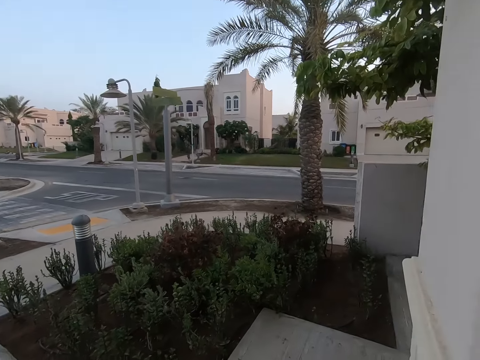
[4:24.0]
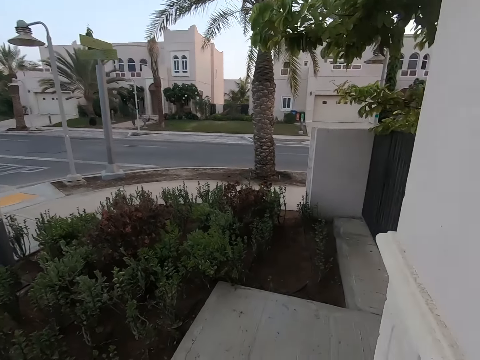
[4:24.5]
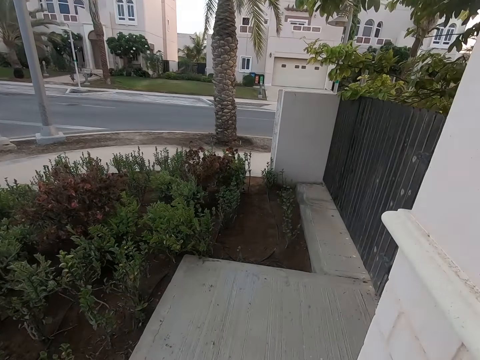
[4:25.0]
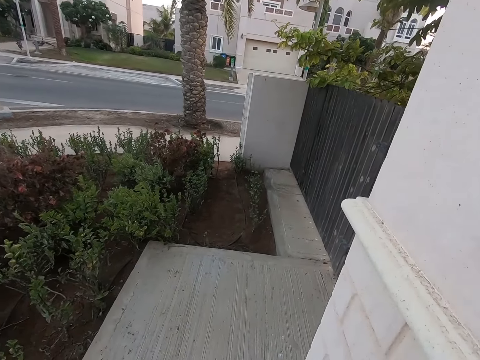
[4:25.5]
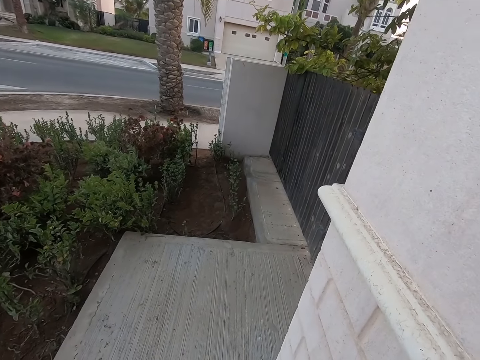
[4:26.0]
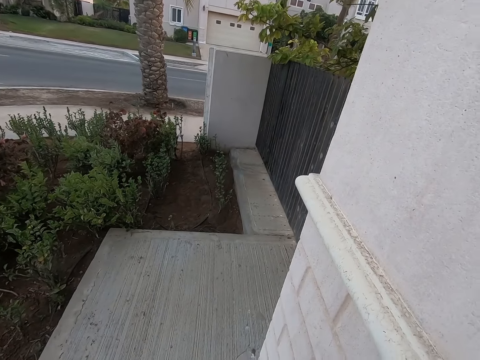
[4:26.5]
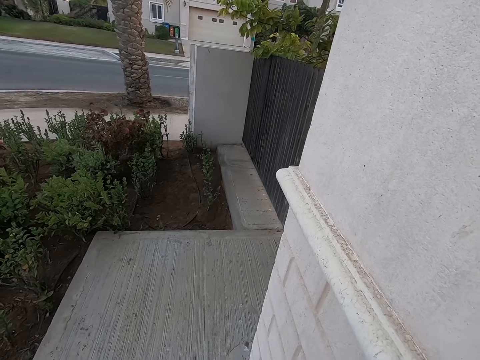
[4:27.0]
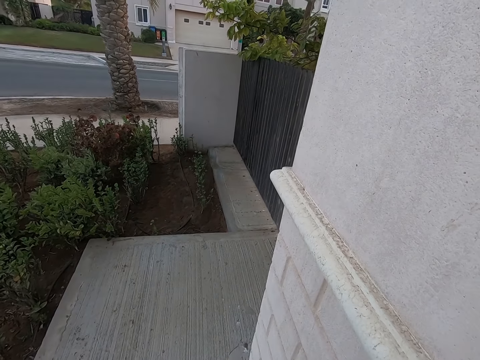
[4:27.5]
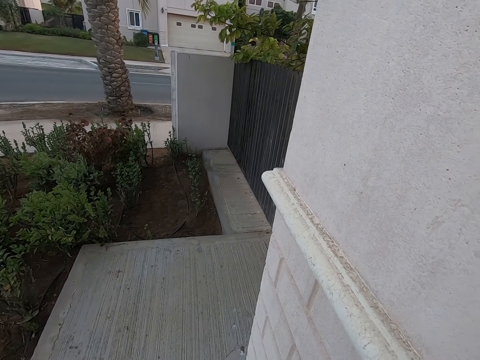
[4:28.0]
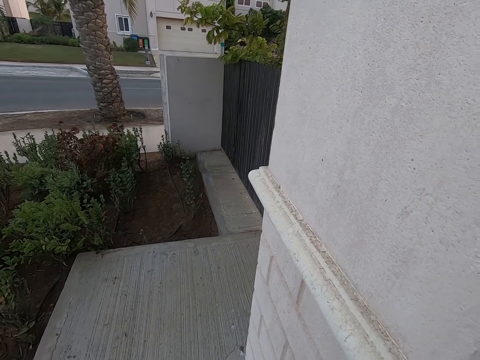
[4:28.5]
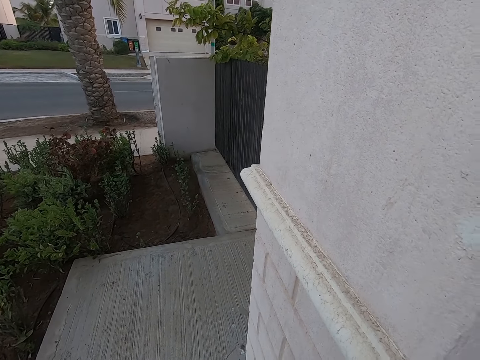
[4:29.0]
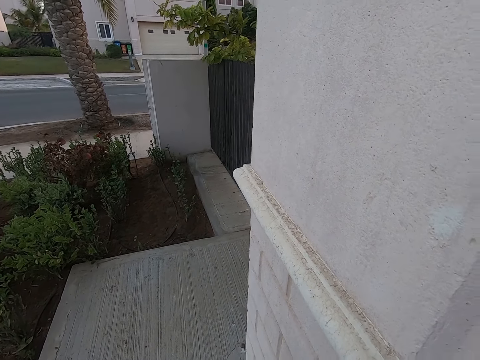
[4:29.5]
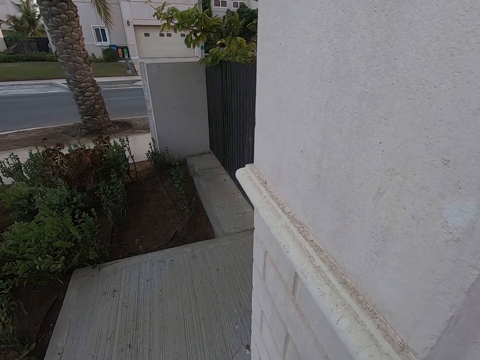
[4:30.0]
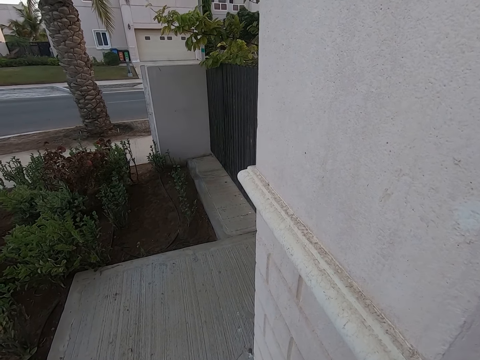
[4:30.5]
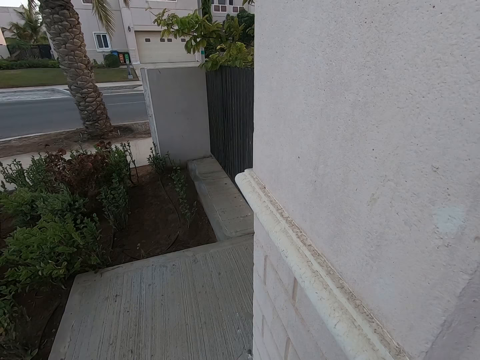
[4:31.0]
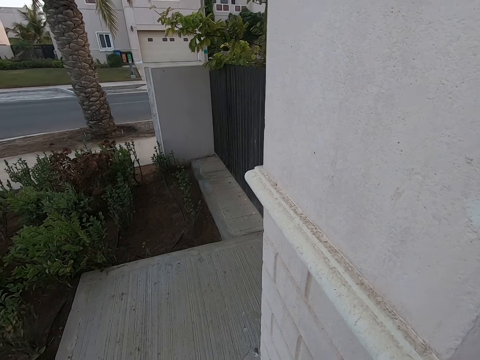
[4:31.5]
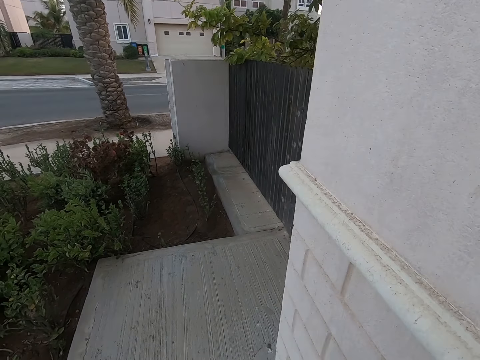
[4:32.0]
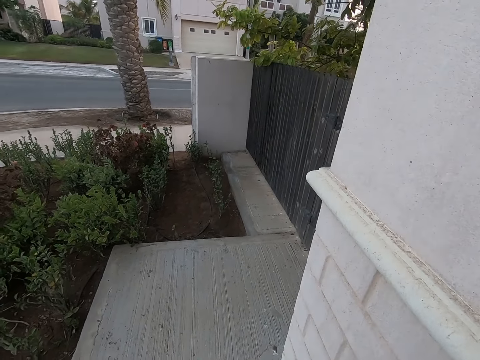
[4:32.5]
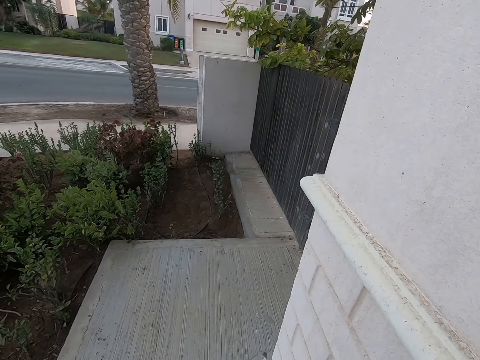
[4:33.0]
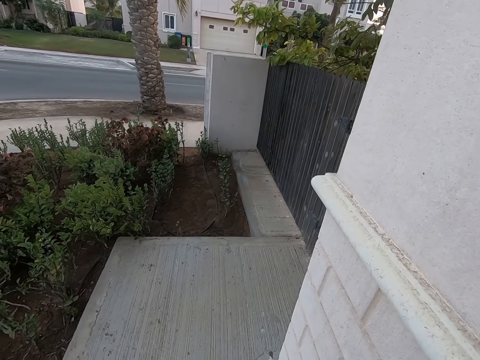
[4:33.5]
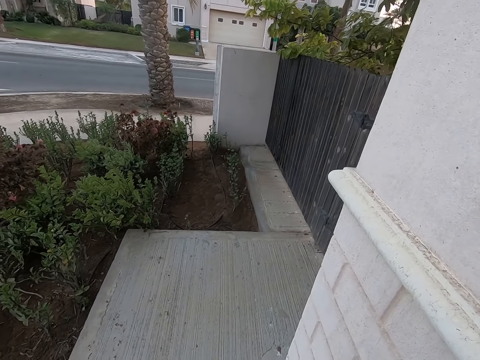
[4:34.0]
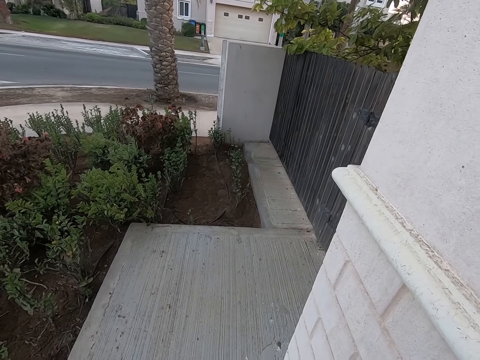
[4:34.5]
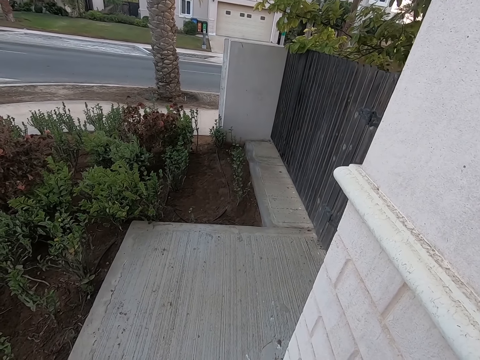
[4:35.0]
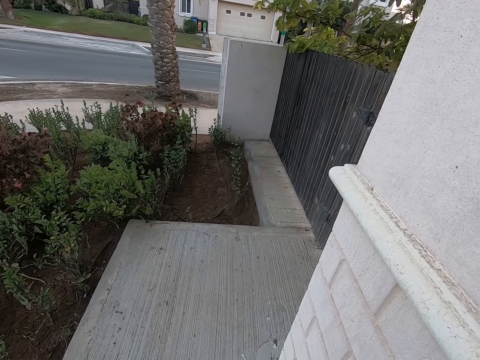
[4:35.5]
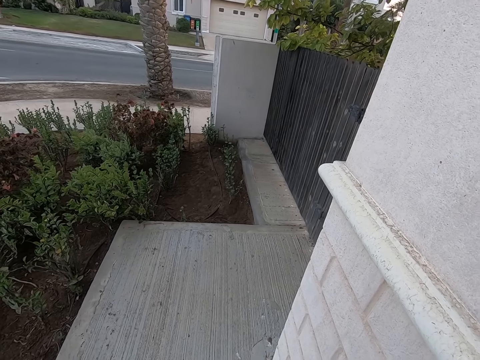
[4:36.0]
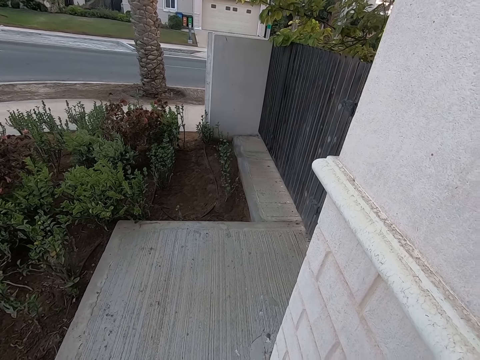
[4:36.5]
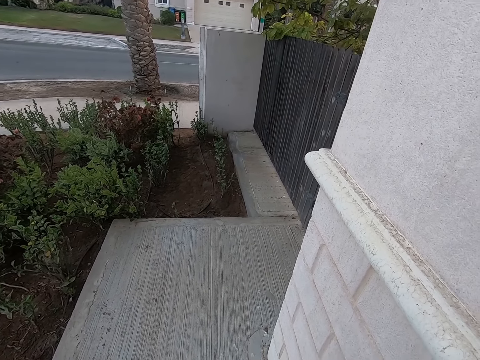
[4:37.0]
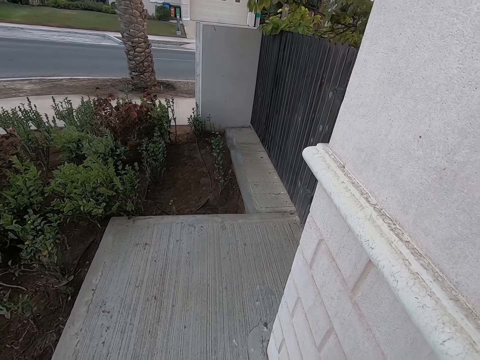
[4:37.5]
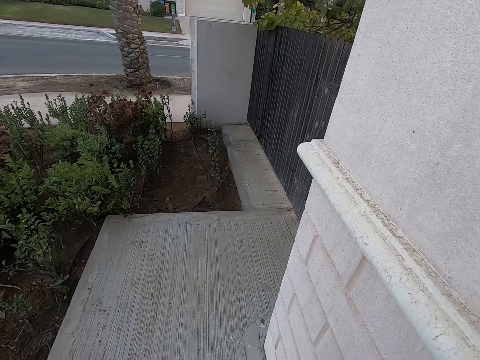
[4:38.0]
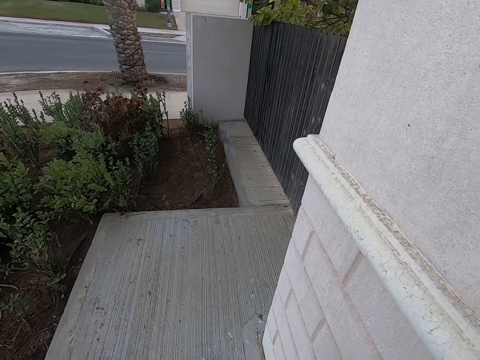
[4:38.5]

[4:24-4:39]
The camera wearer stares around.

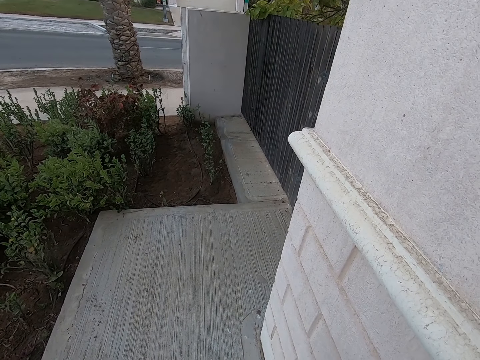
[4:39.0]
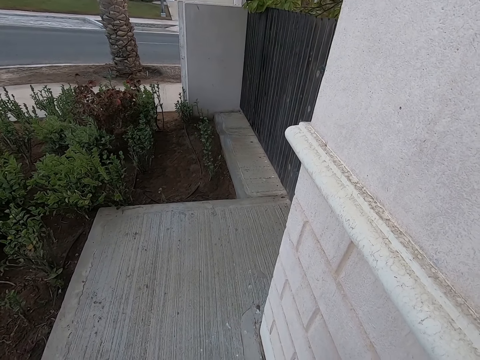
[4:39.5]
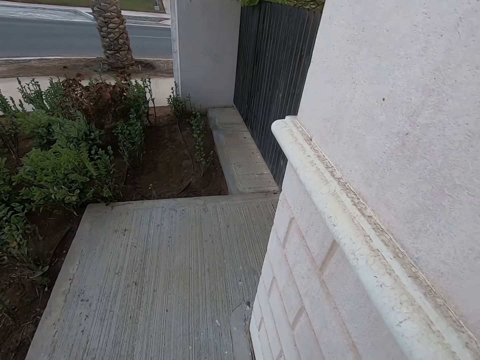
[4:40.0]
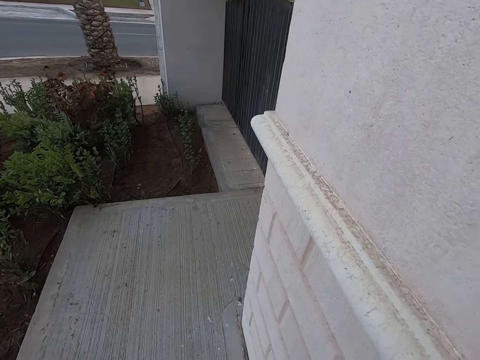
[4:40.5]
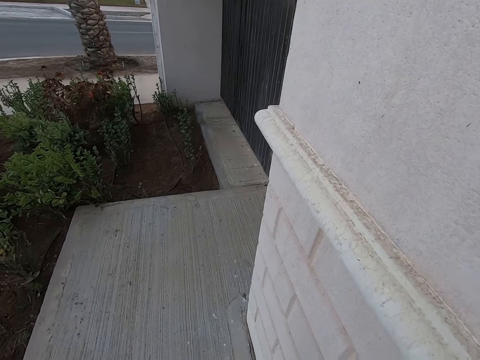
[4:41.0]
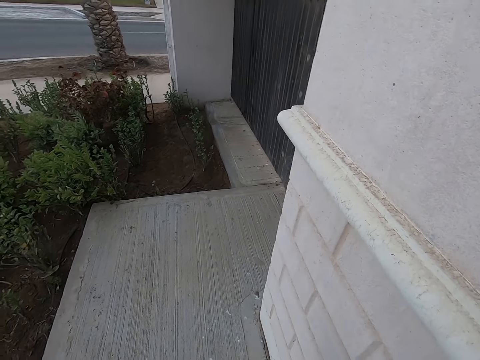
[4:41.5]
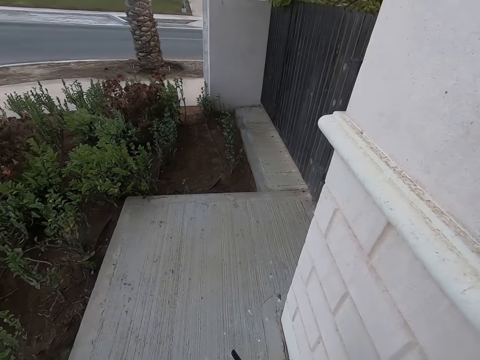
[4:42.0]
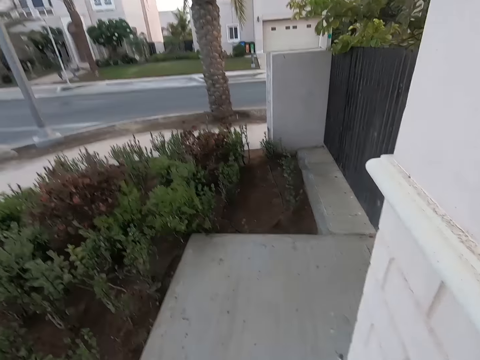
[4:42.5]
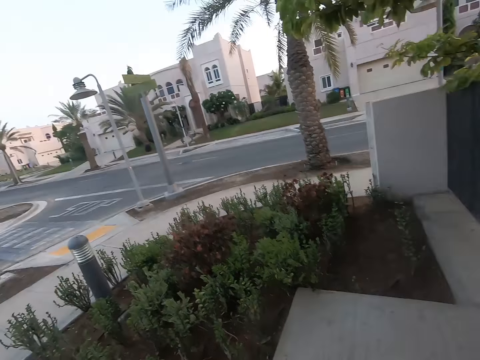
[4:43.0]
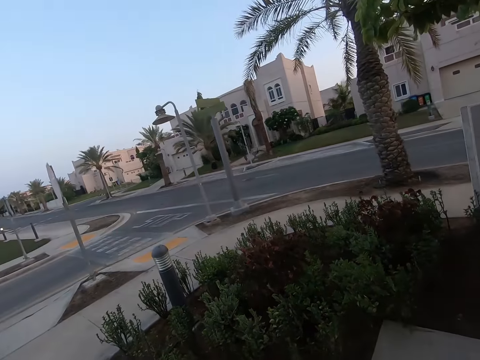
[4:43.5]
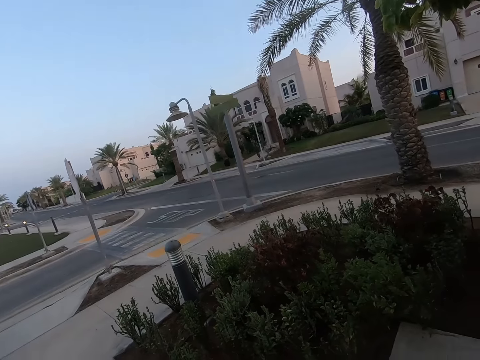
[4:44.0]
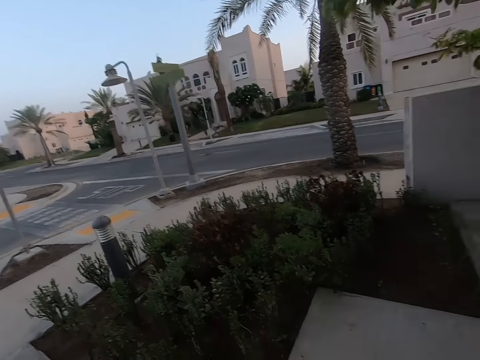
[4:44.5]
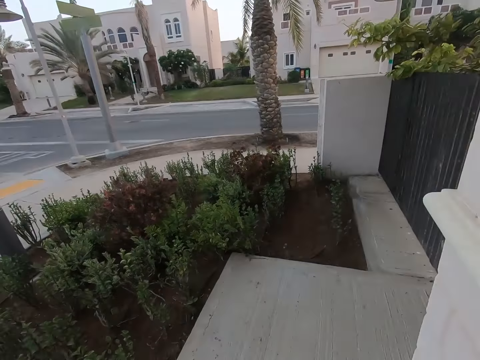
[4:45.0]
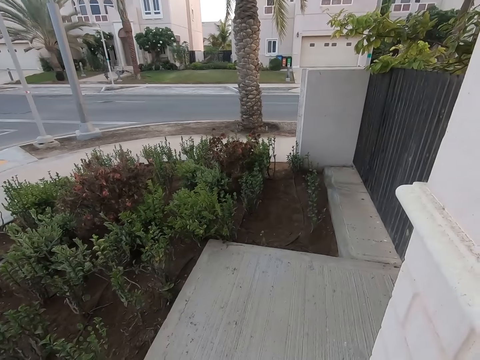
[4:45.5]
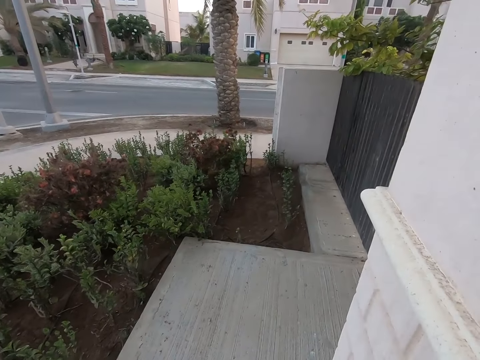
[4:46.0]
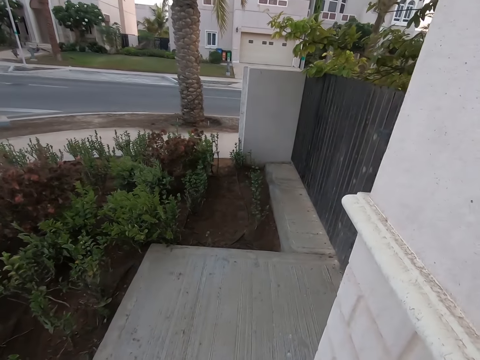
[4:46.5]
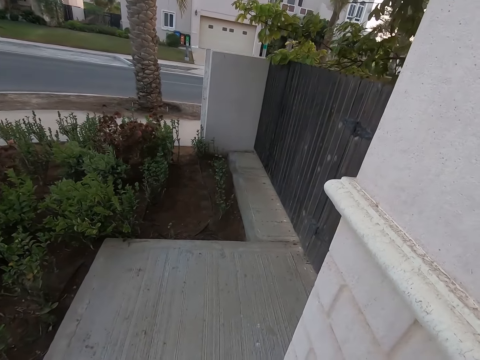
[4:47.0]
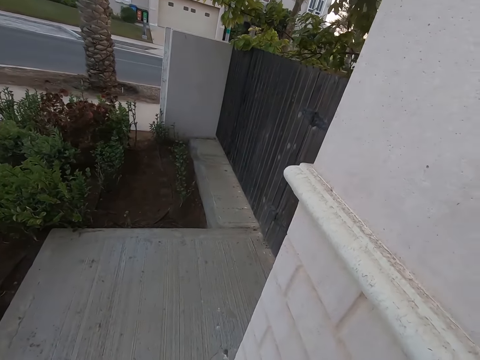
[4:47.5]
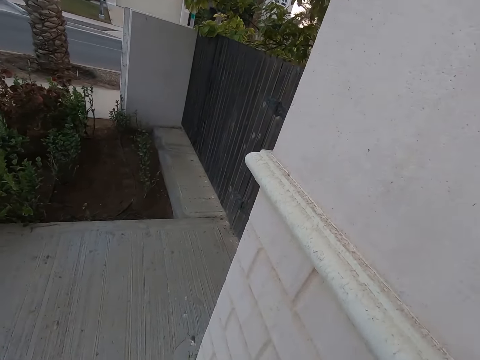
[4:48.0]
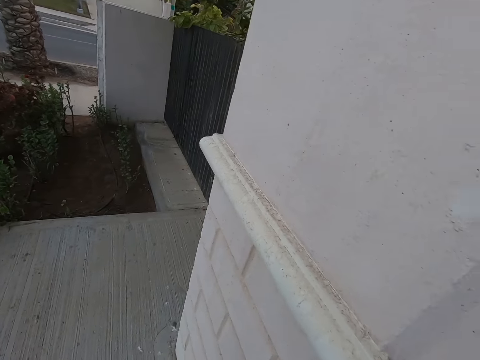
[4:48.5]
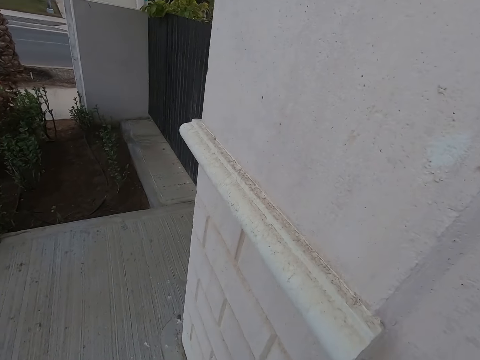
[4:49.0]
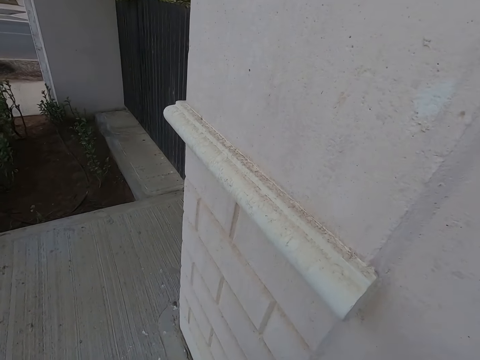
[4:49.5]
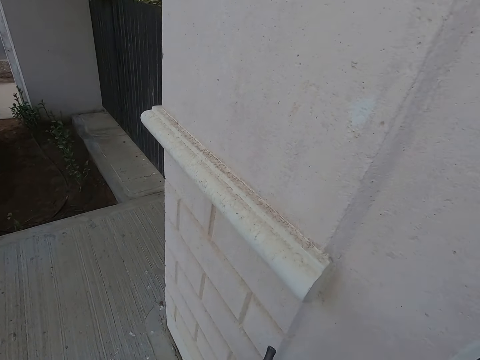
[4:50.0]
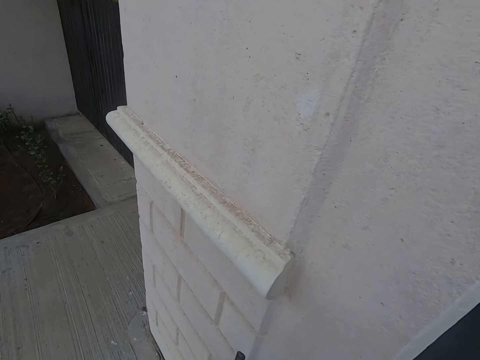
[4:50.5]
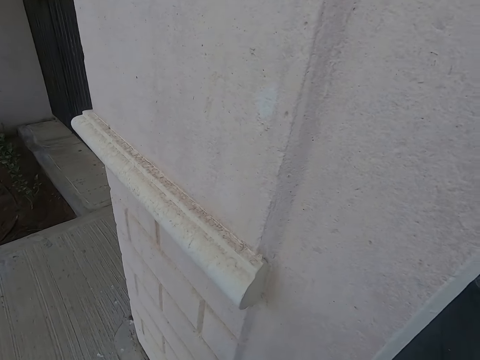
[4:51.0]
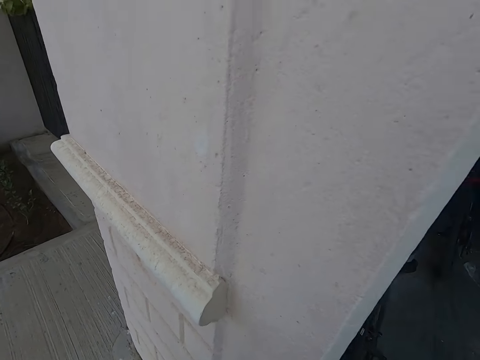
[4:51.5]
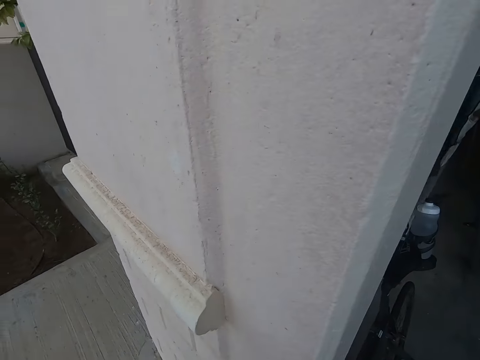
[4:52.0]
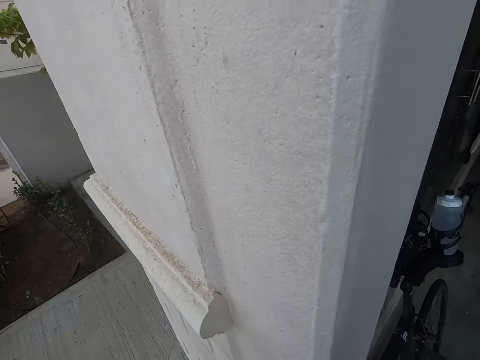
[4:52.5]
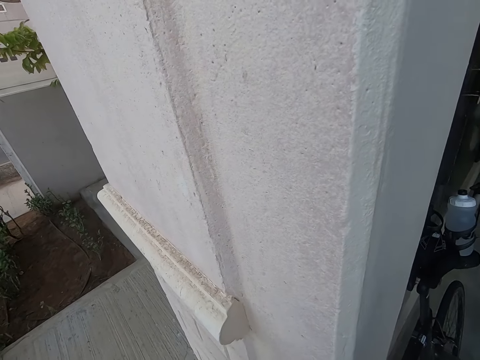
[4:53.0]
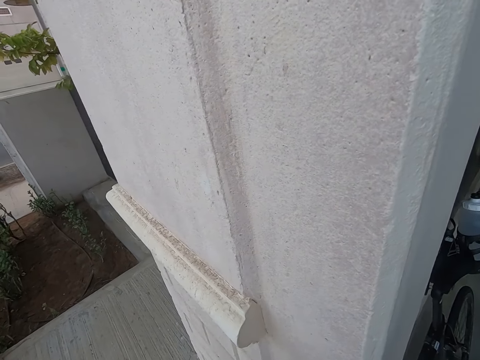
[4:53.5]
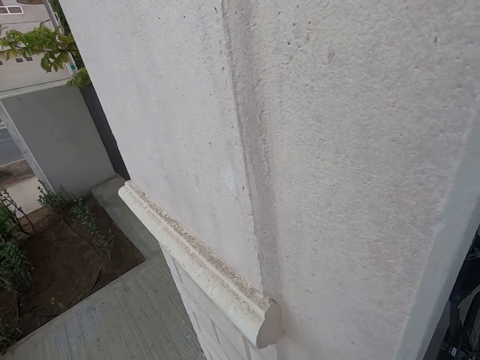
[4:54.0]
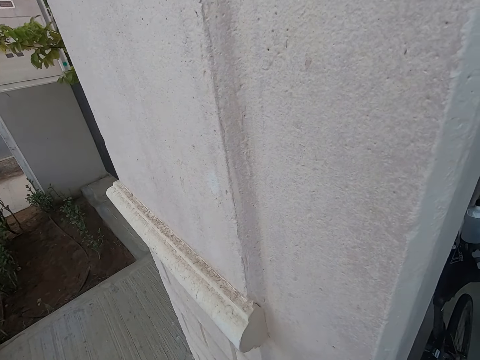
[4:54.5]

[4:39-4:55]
The camera wearer does something.
